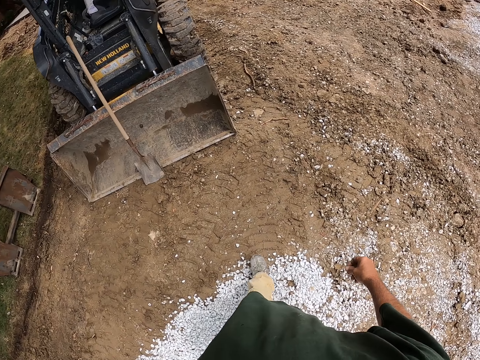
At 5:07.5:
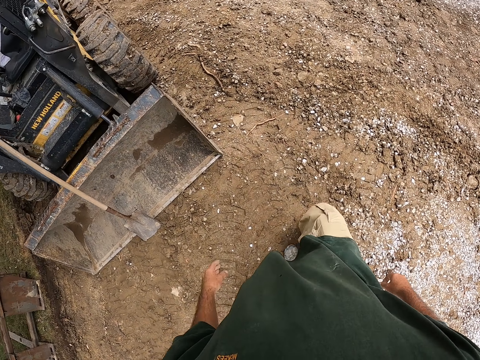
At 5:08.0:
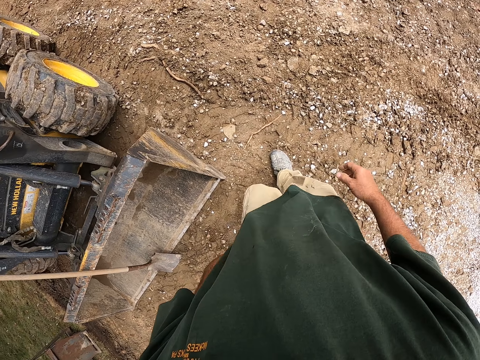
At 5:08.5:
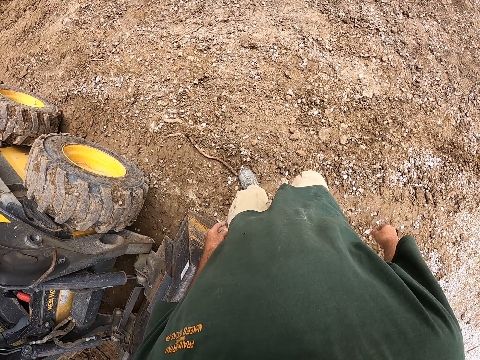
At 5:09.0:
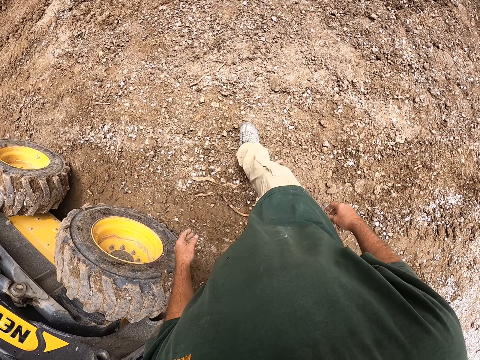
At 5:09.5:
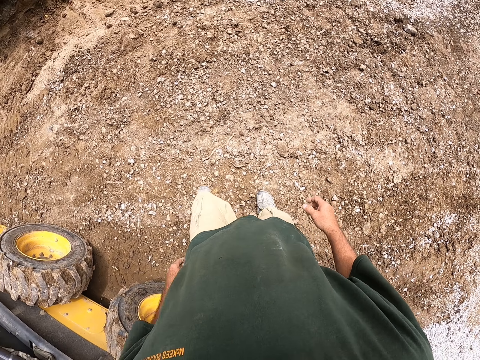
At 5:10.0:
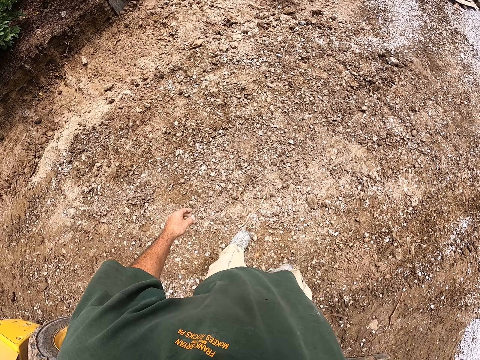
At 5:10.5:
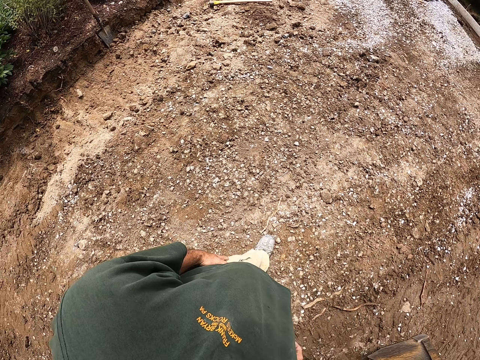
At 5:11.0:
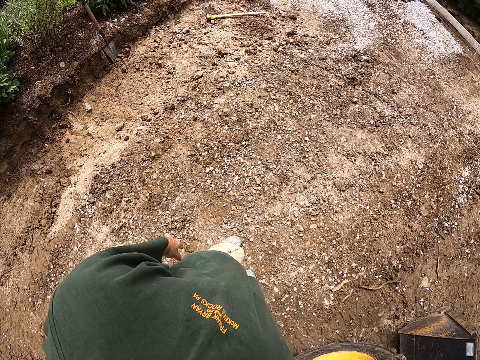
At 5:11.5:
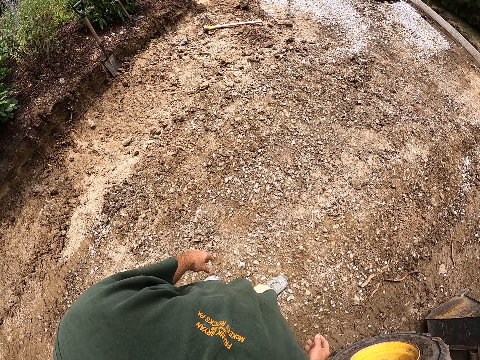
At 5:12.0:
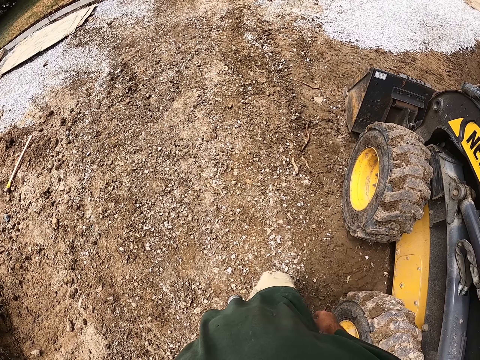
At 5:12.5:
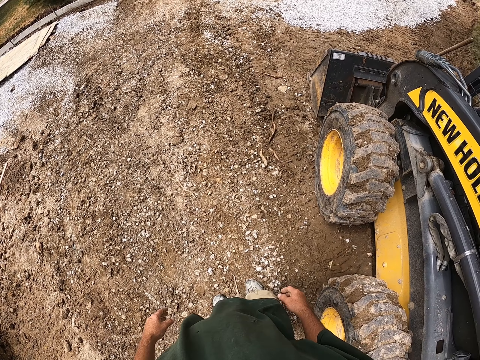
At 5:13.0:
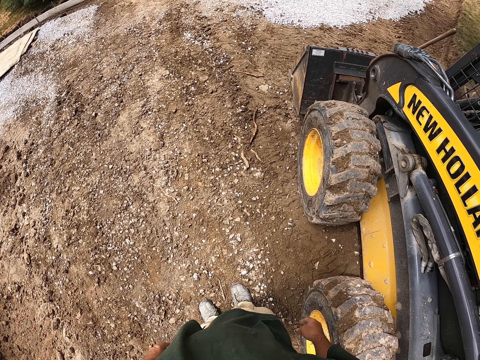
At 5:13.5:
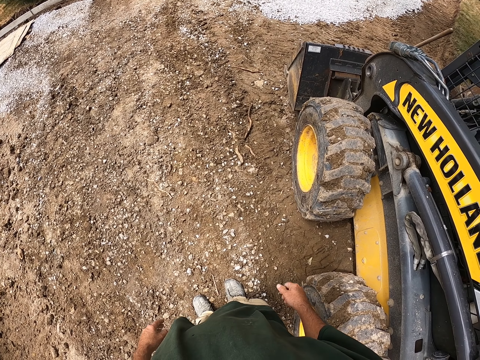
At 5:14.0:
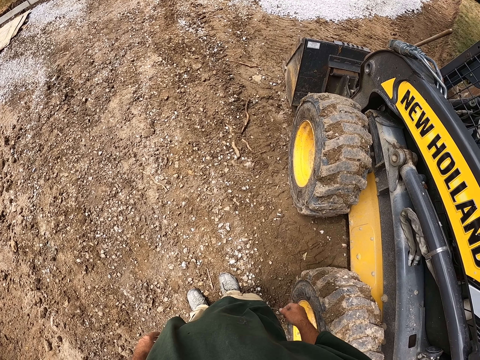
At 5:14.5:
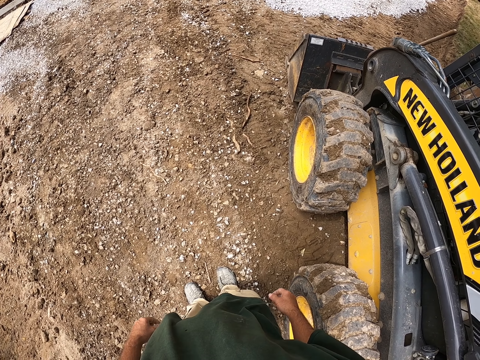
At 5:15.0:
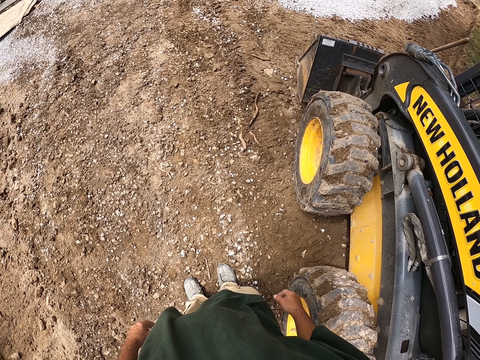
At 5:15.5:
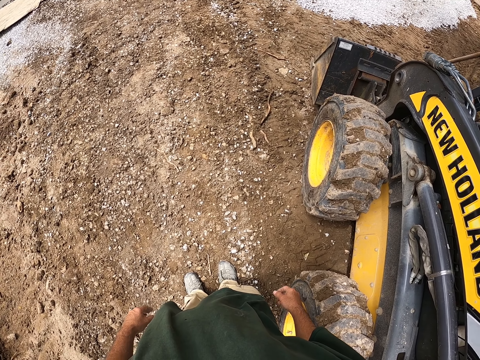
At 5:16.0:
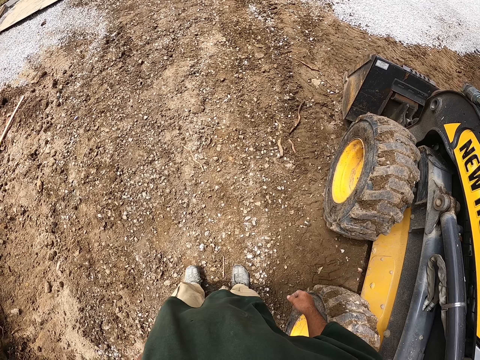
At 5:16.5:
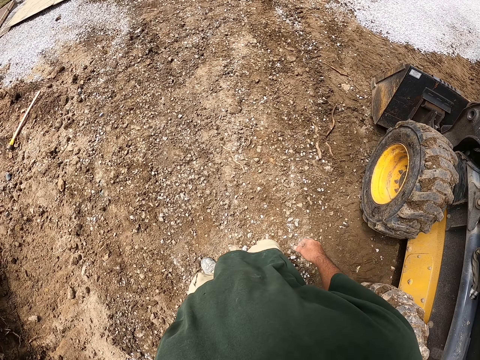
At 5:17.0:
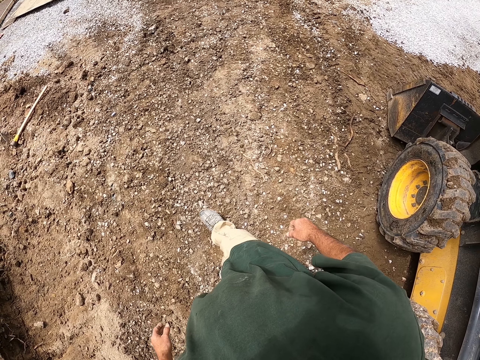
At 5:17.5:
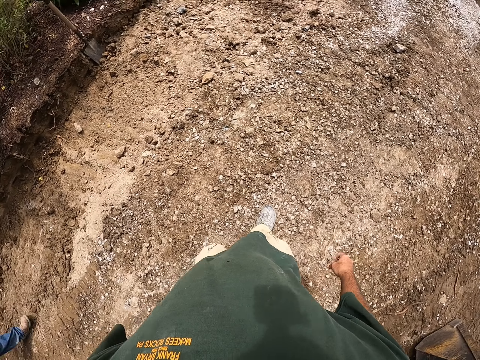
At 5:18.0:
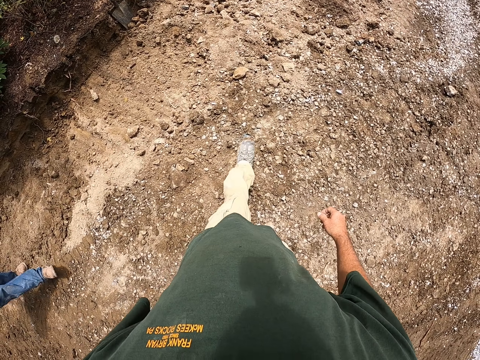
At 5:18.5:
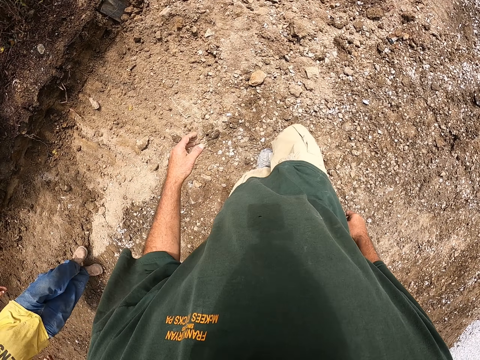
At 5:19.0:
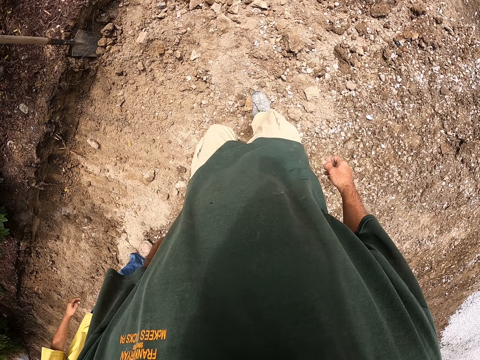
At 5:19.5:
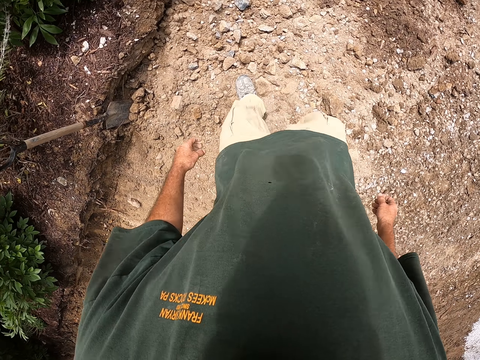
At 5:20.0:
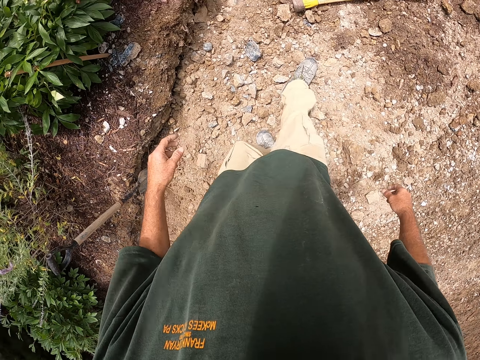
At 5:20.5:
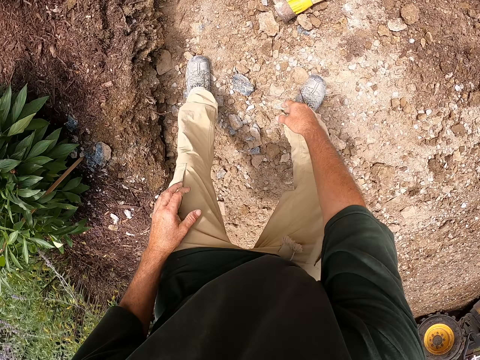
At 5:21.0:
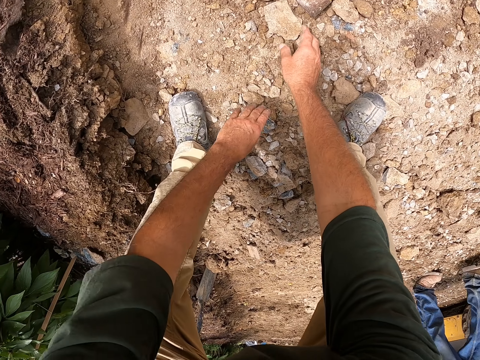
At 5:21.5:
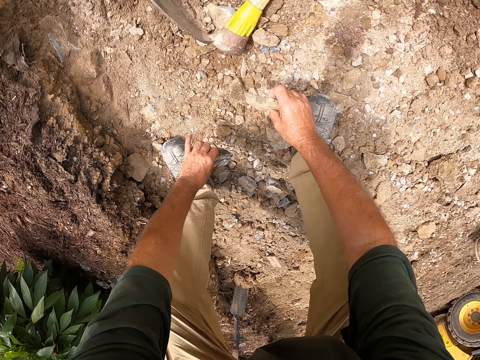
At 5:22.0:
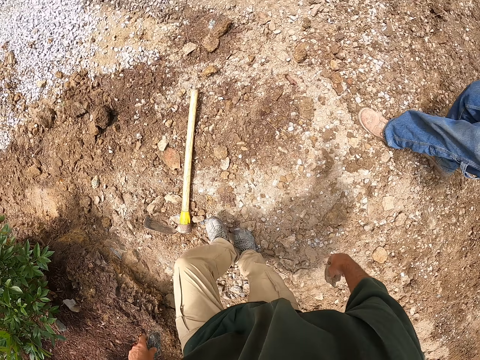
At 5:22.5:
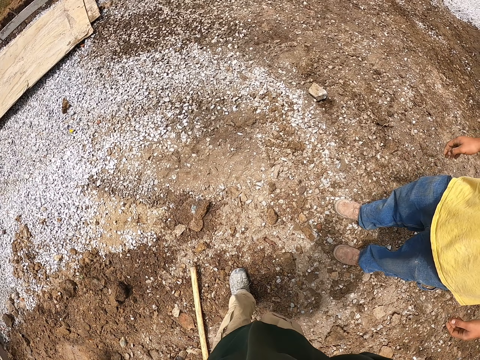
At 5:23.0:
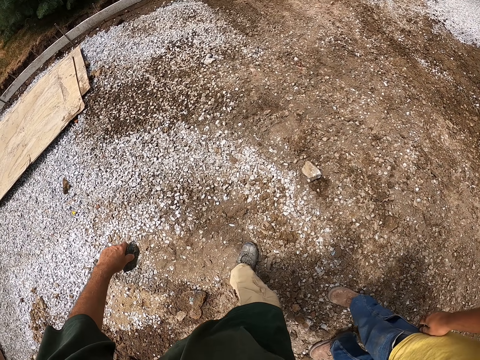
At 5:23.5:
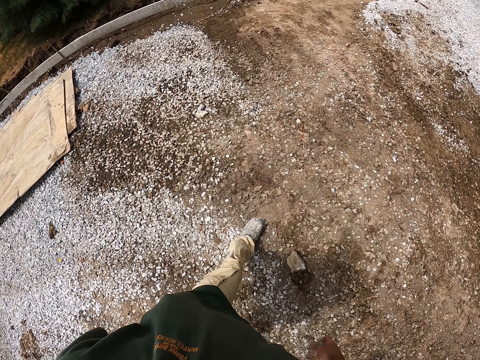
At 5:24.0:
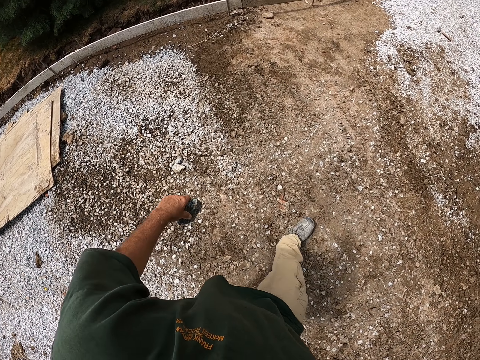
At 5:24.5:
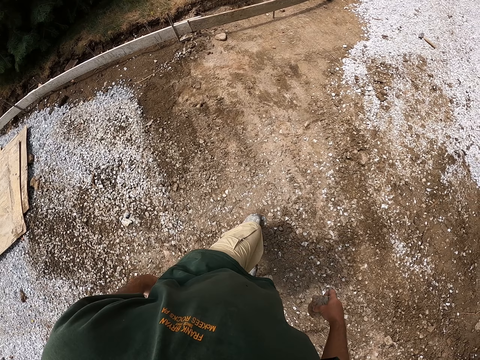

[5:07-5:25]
The camera wearer looks around the compound, stands beside the grader and walks around the compound. They pick another stone from the ground. A man walks around the compound. The camera wearer walks around the compound. They bend down, pick stones and stand up. The man walks around the compound. The camera wearer walks around the compound.

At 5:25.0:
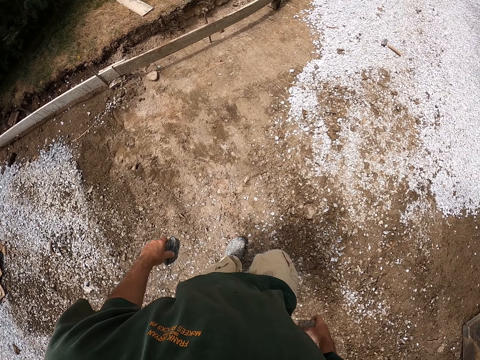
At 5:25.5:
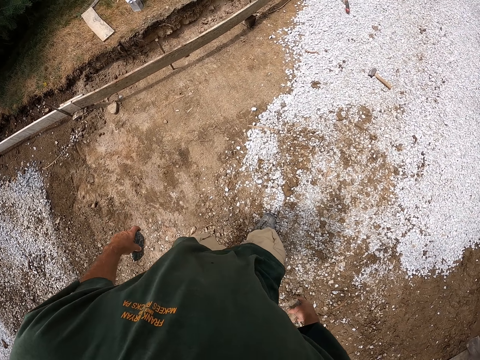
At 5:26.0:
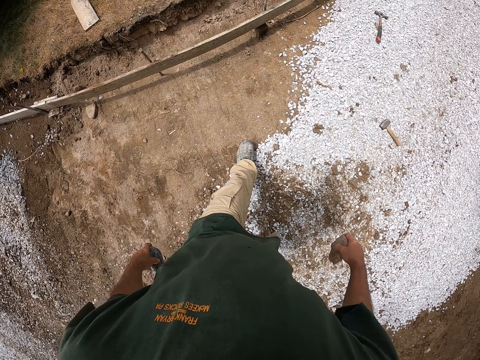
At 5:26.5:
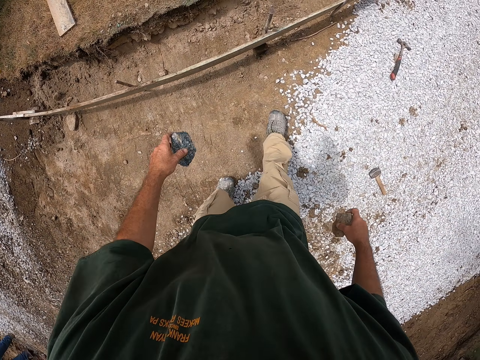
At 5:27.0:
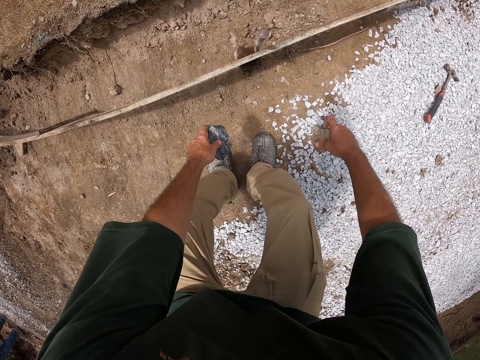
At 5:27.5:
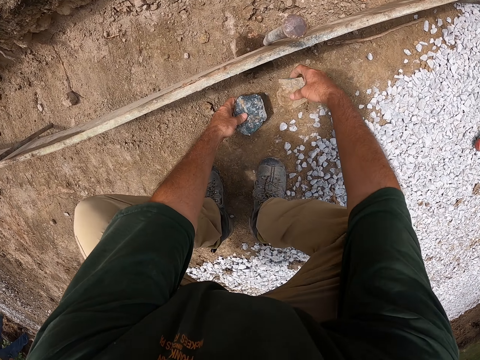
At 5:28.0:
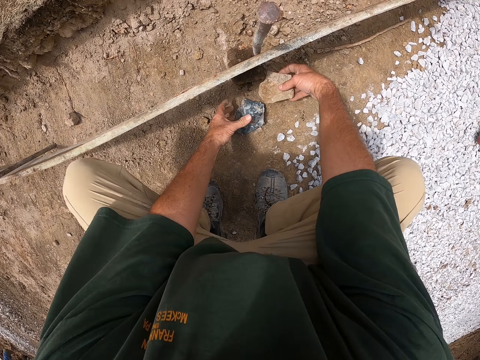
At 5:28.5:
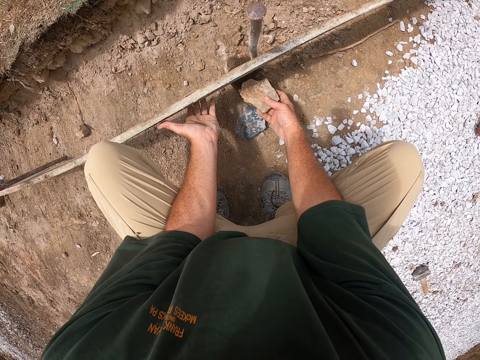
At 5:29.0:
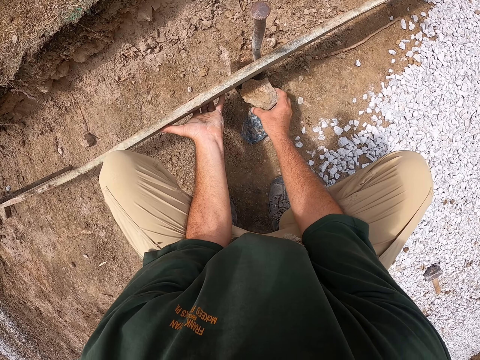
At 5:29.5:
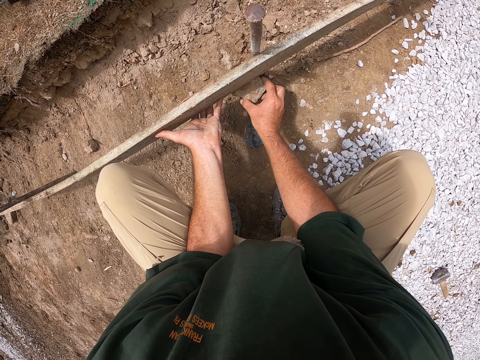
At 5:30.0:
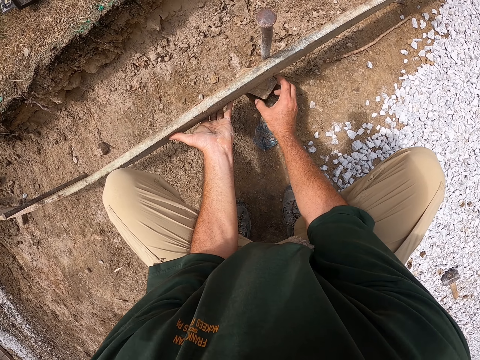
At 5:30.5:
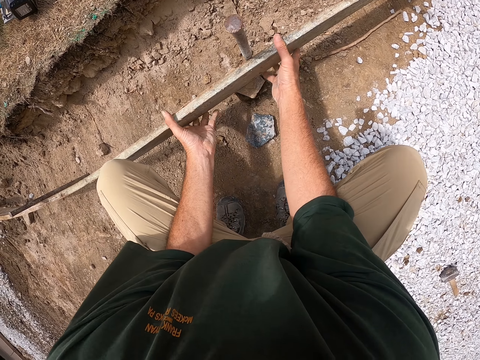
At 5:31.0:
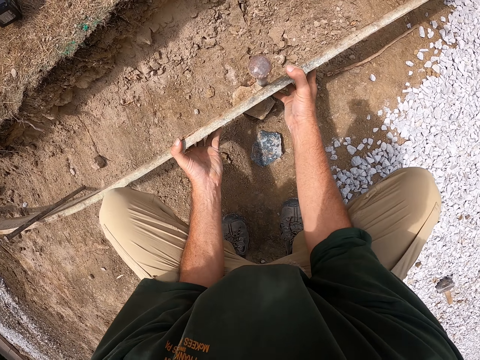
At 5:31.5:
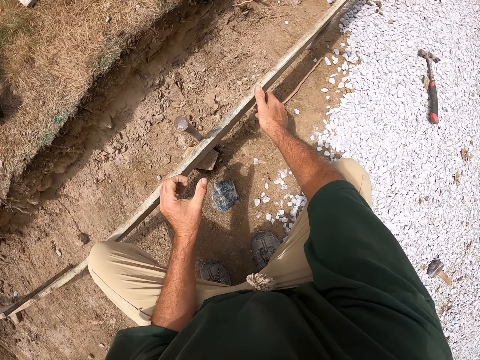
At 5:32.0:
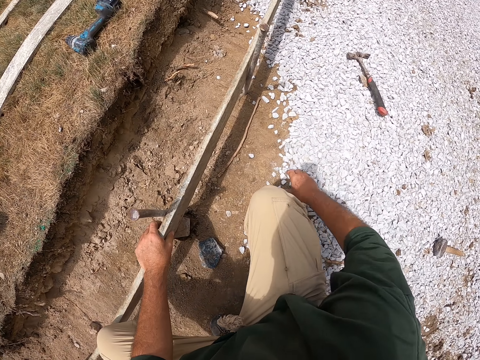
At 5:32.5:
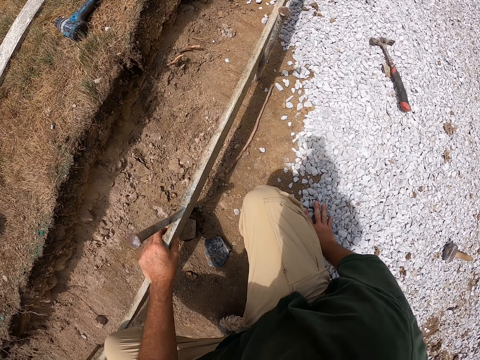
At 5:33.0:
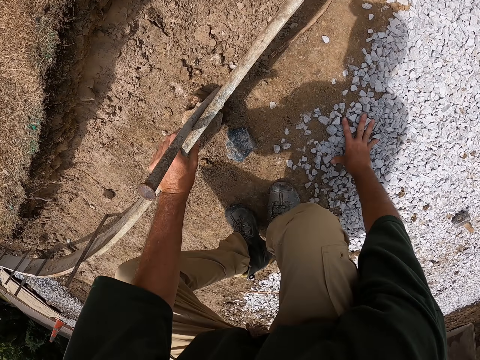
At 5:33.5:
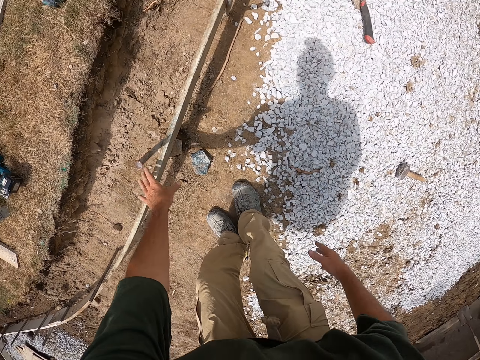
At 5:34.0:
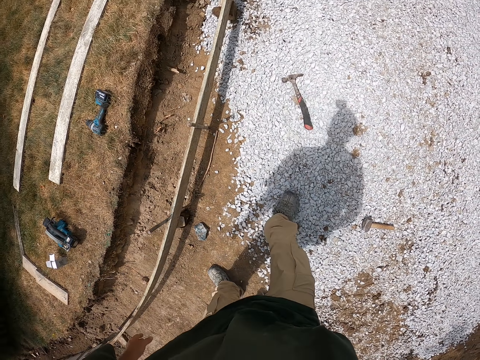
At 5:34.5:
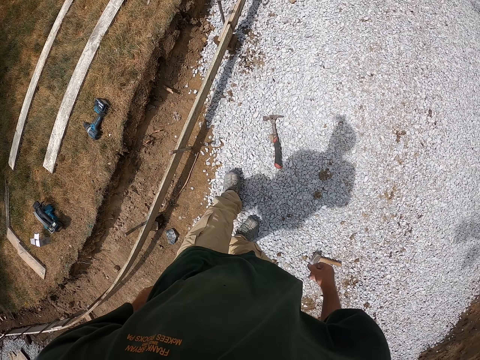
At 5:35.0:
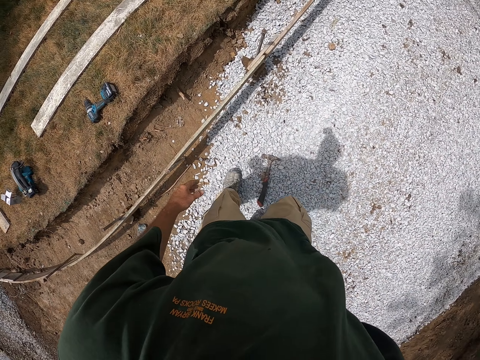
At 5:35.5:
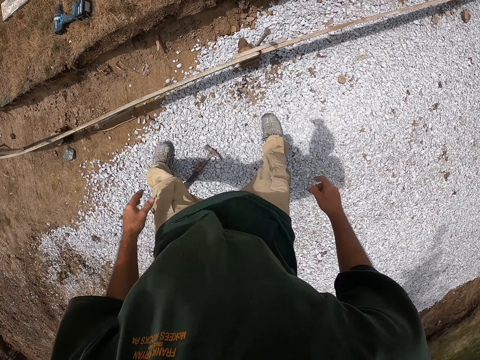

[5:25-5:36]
The camera wearer bends down, lifts the wood and places the stone under the wood. They lift the wood, hold the wood and look around the compound. They stand up, move to the other side and walk around the compound.
